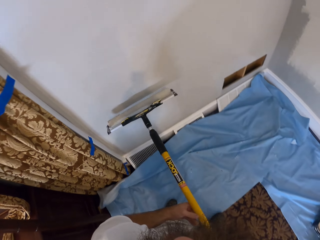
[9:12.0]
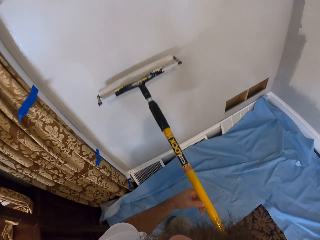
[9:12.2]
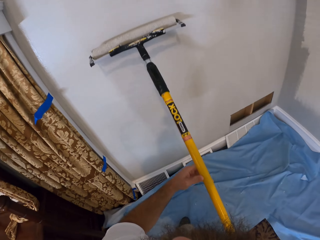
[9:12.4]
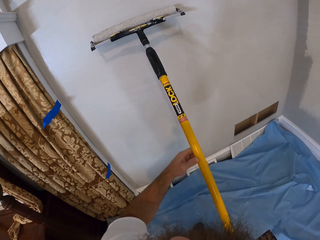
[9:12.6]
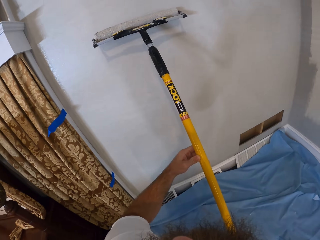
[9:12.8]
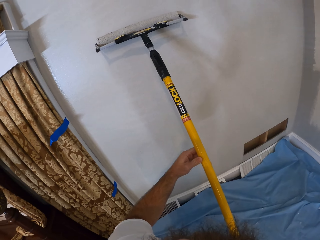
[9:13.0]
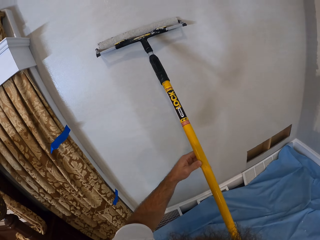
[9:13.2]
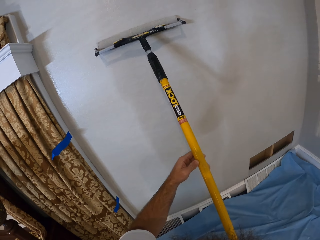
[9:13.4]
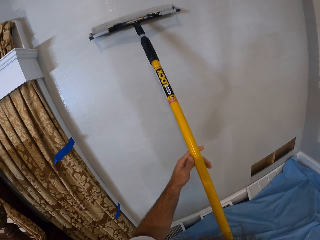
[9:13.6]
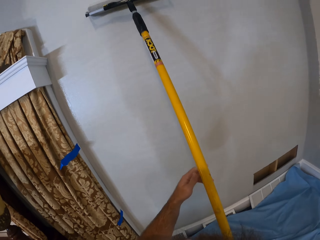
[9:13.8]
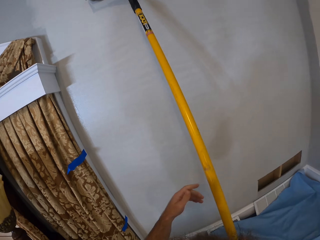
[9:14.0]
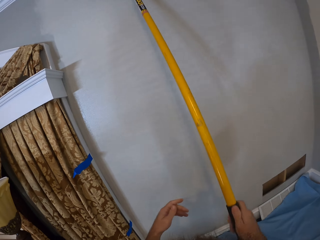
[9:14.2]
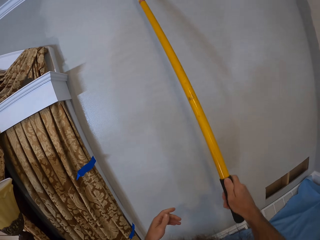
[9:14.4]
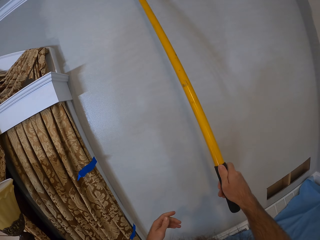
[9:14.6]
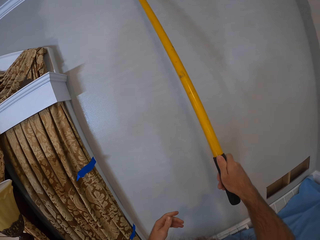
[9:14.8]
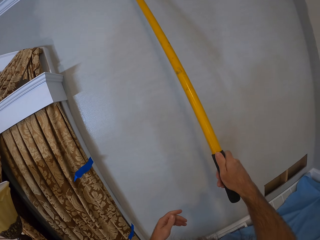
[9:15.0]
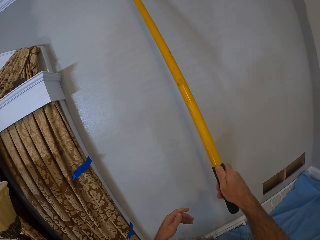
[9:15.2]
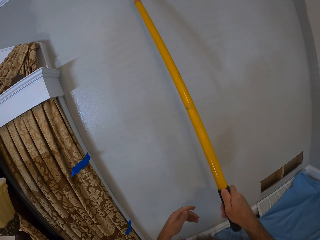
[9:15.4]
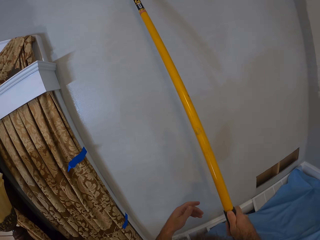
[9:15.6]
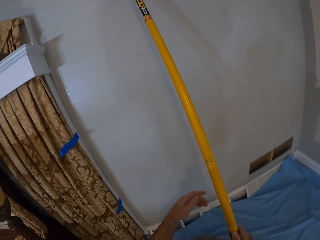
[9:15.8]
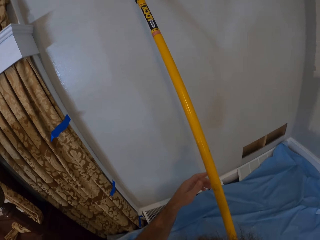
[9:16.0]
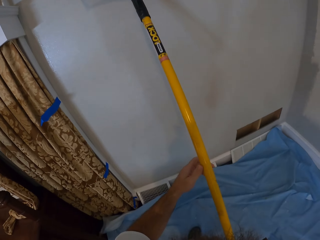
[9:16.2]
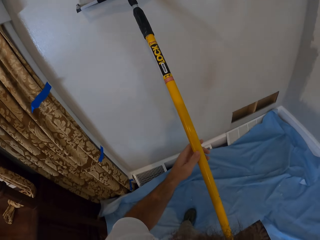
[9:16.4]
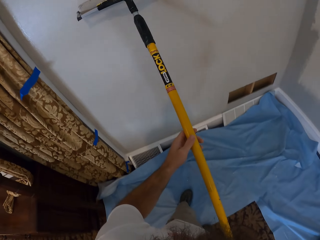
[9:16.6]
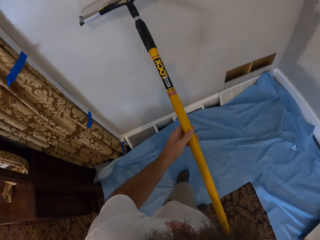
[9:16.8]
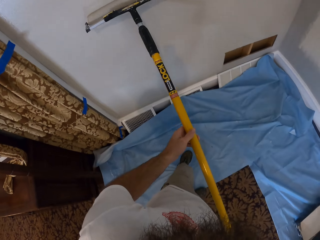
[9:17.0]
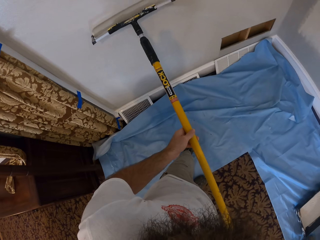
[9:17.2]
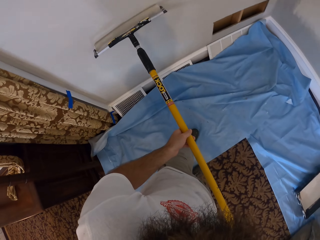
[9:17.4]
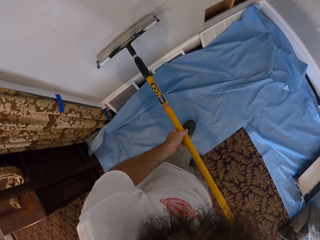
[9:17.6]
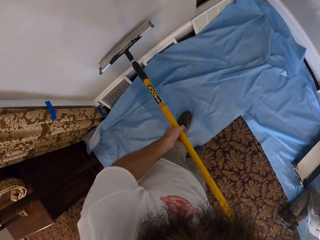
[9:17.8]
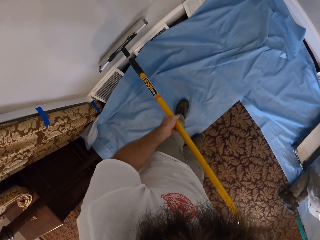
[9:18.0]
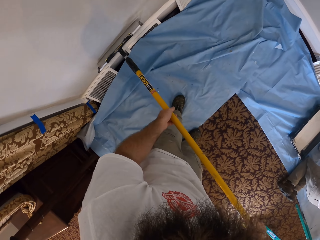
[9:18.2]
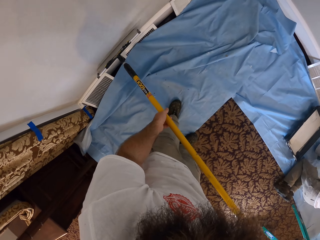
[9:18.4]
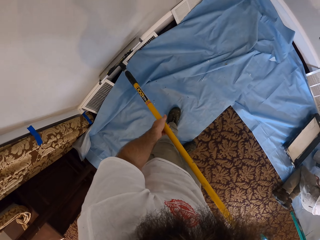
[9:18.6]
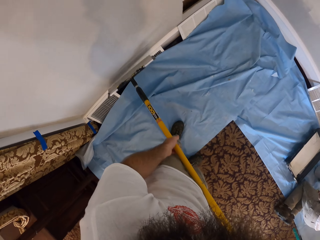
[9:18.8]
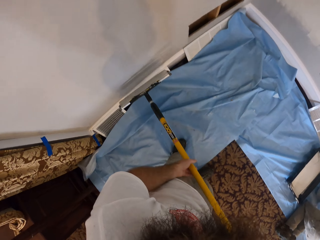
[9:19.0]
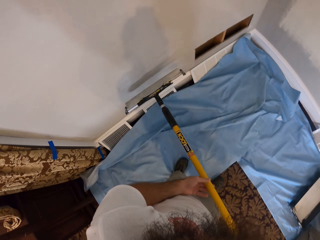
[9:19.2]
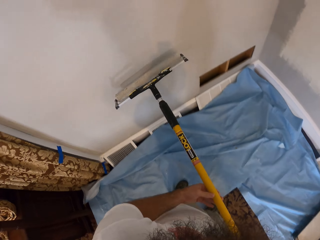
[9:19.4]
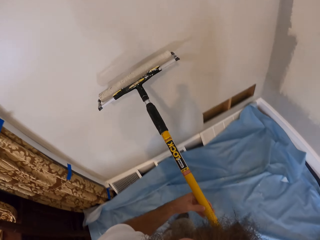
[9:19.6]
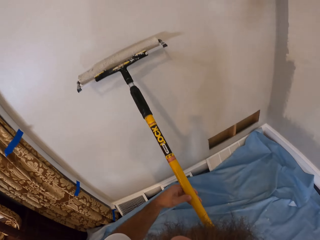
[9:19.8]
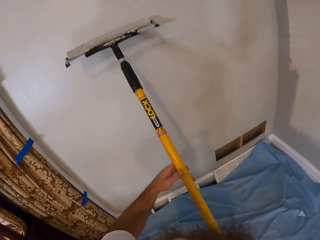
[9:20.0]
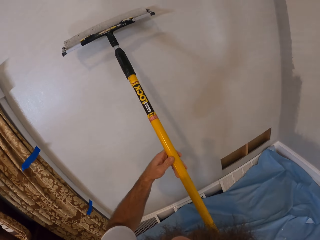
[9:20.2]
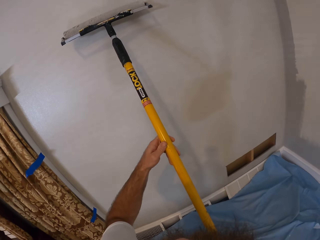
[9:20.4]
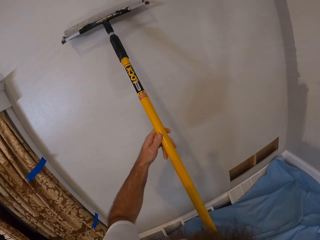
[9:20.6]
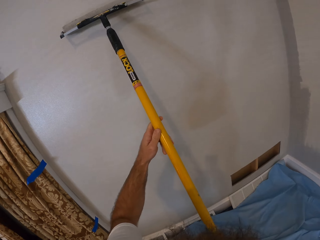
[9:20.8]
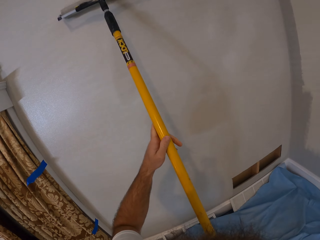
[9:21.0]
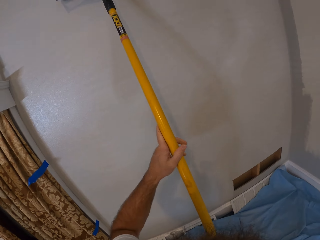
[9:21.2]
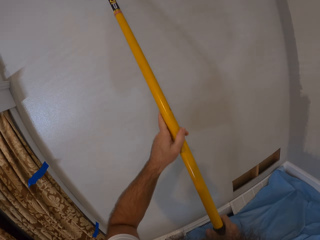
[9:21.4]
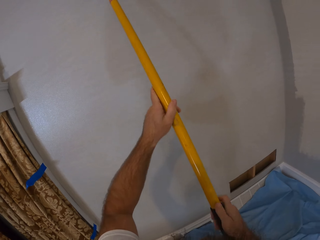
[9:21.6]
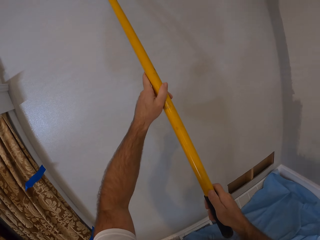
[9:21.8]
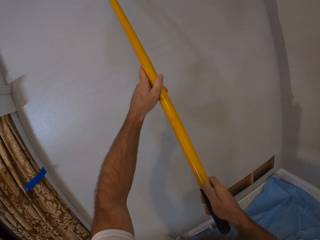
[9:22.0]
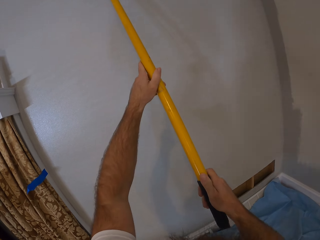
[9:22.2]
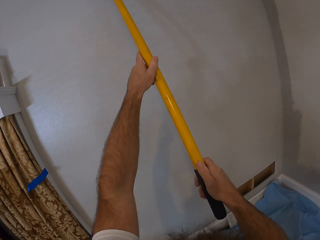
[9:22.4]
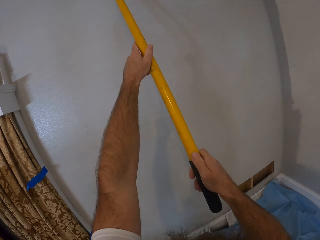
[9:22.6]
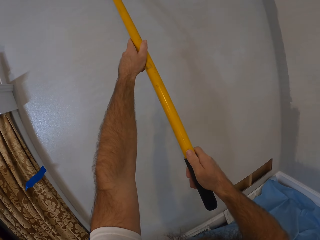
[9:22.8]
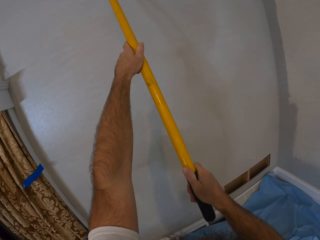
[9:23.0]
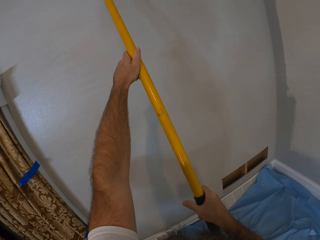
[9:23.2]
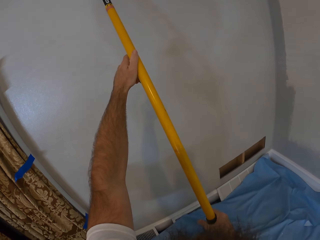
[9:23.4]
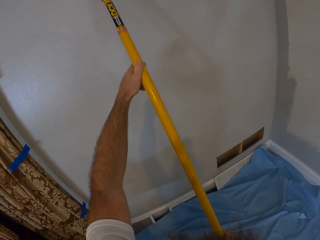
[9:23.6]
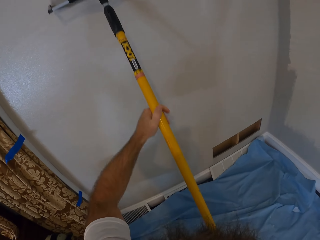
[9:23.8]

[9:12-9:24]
The camera wearer paints the wall with the paint on the paint roller with his right hand. He paints the wall with the roller.

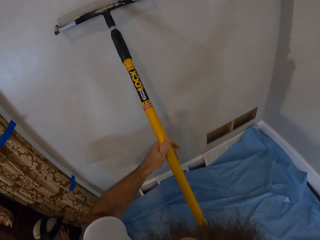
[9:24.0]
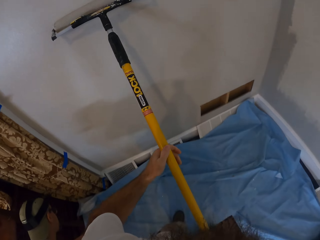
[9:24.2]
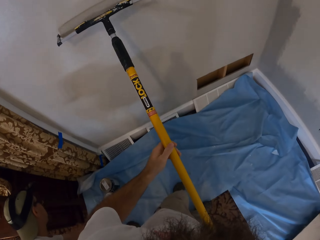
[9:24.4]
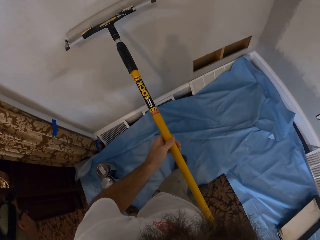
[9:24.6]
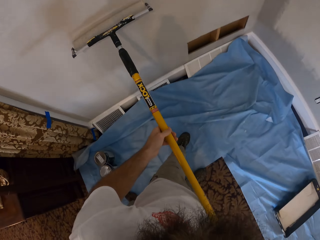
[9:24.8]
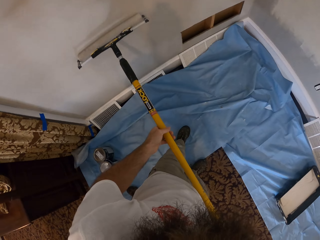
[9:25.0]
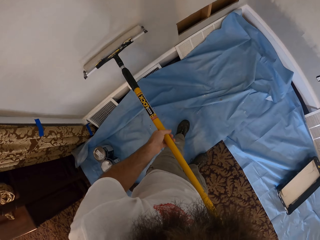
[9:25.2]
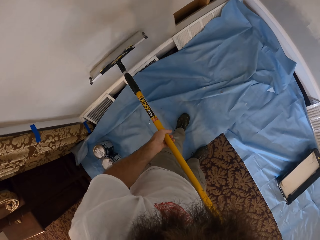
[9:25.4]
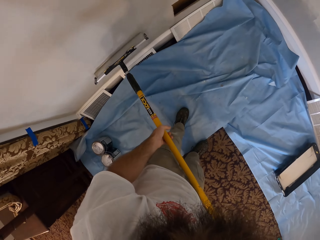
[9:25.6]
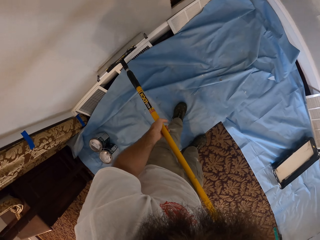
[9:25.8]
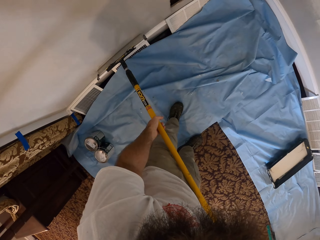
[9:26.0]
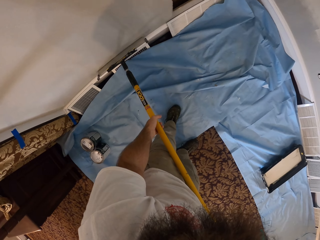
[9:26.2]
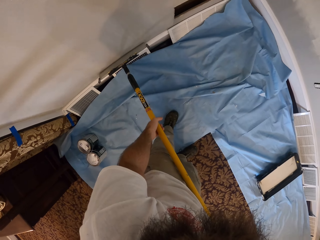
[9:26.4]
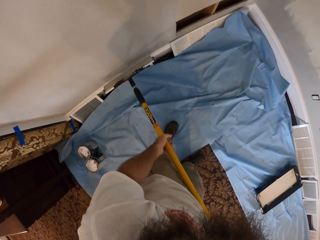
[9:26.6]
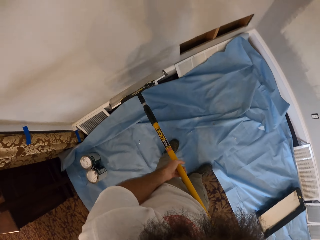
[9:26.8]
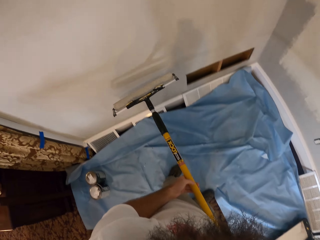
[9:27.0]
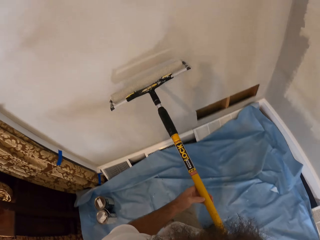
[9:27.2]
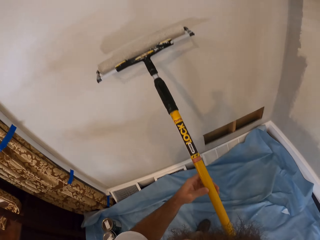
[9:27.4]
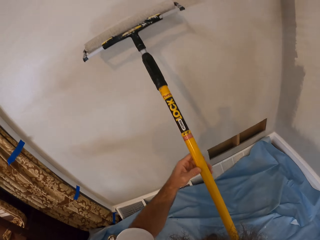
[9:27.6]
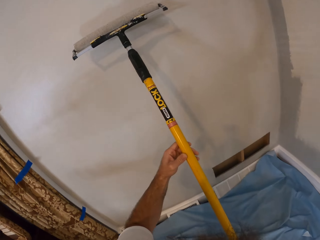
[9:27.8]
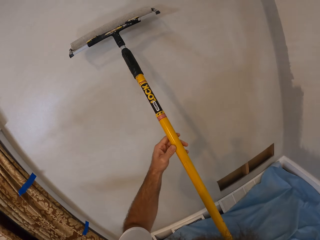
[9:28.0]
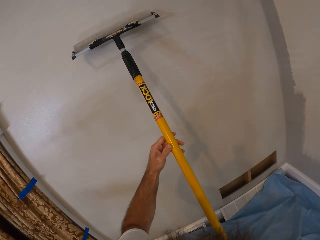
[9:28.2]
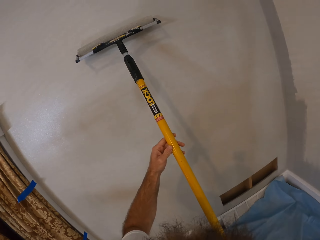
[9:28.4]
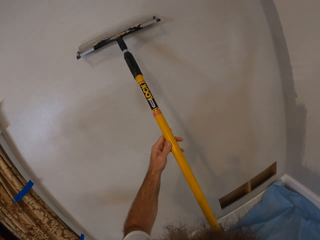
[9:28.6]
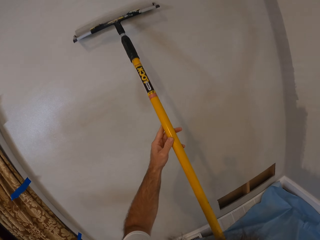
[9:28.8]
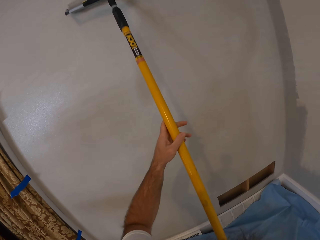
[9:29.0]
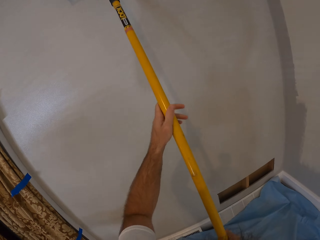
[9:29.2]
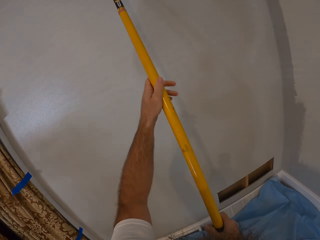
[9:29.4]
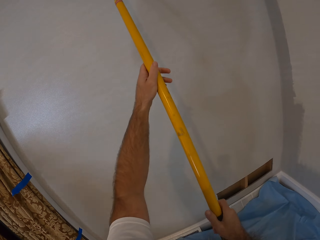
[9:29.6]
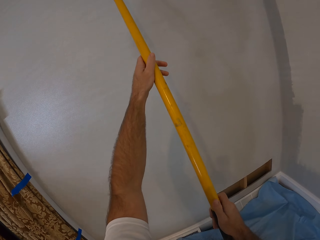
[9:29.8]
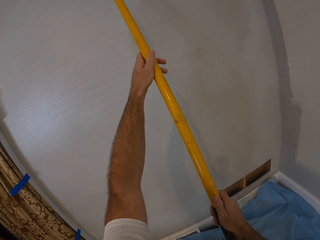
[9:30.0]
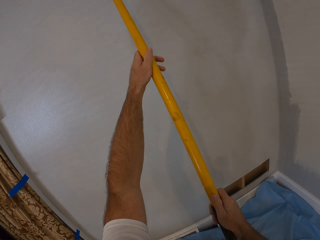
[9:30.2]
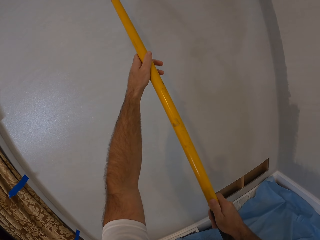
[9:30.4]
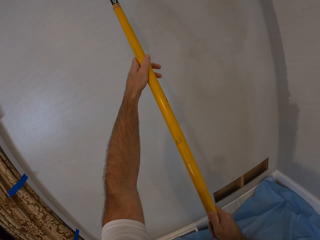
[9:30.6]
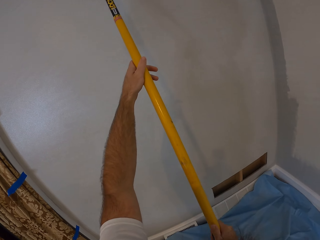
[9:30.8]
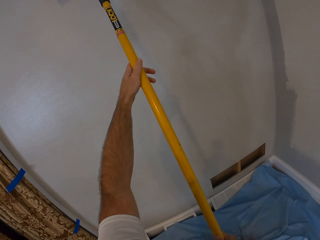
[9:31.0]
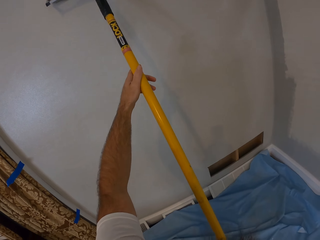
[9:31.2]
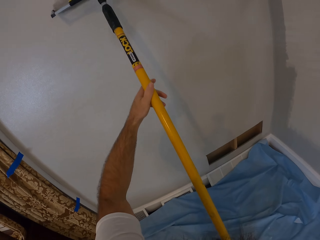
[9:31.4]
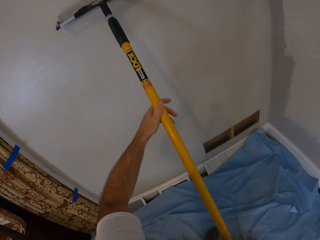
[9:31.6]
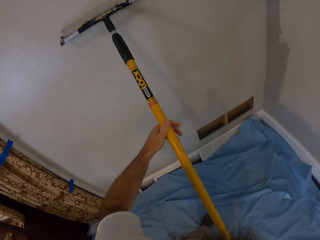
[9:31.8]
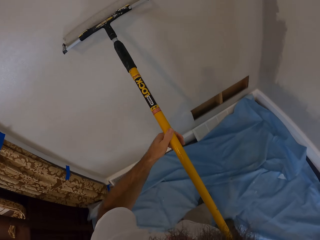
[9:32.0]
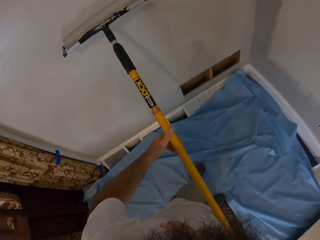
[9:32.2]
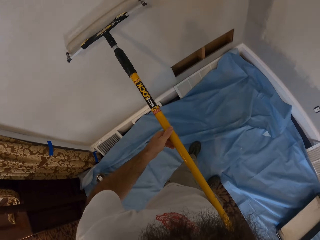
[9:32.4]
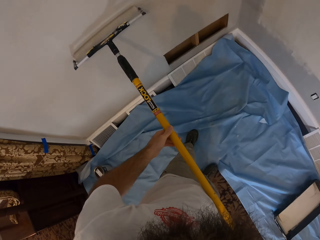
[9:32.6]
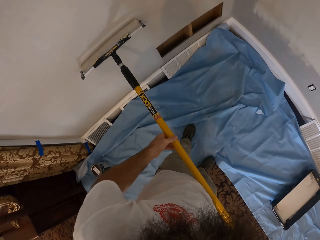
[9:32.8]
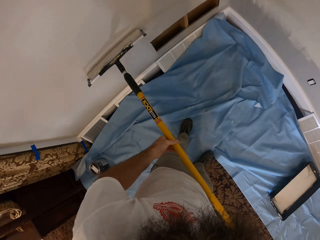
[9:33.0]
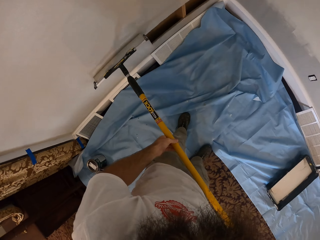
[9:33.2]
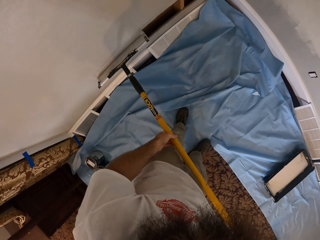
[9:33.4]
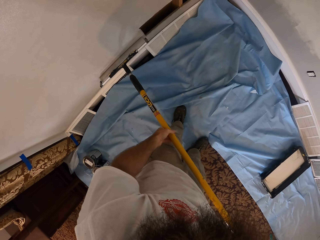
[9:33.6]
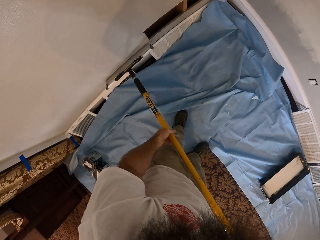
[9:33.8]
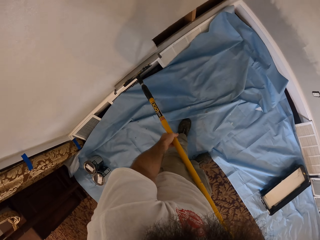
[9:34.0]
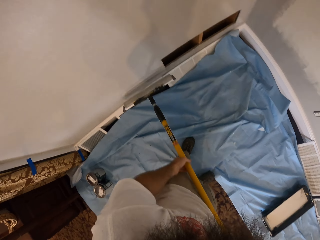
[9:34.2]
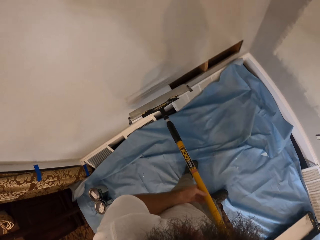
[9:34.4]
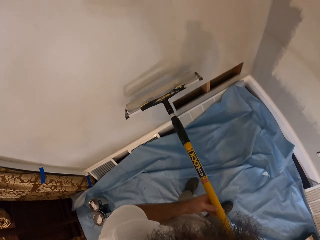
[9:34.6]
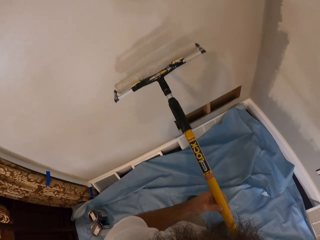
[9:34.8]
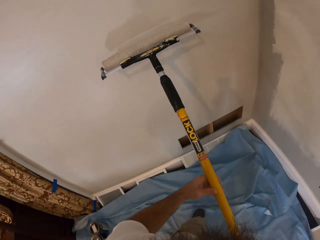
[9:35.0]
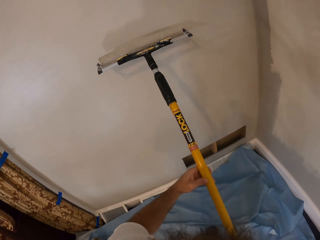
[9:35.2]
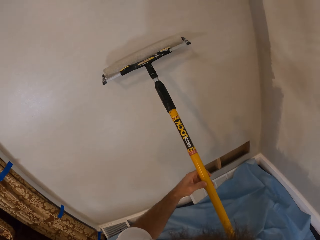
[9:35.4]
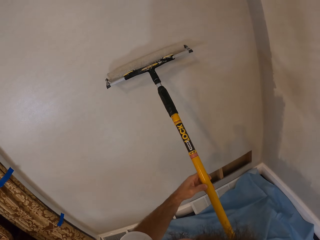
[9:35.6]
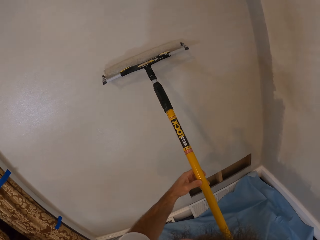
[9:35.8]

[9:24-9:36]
The camera wearer paints the wall with a roller. They paint the wall with the roller again.
